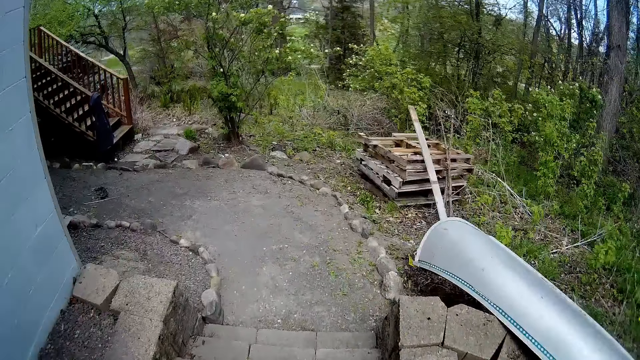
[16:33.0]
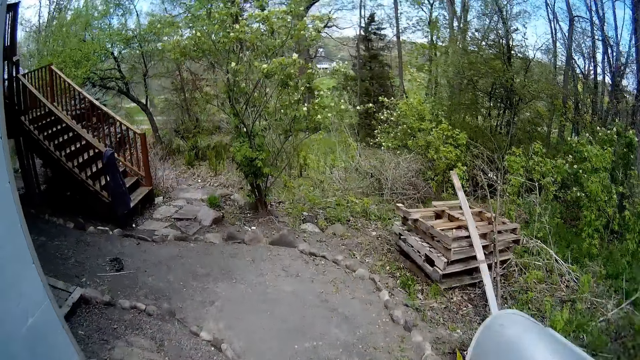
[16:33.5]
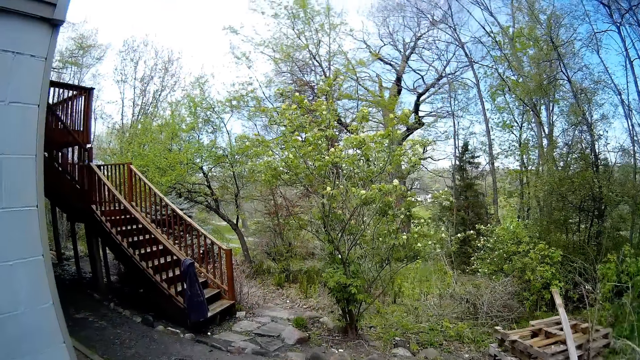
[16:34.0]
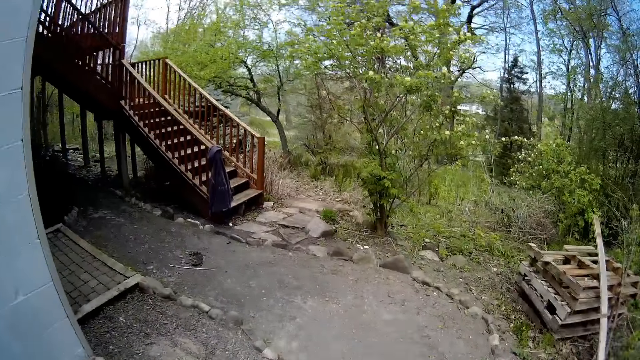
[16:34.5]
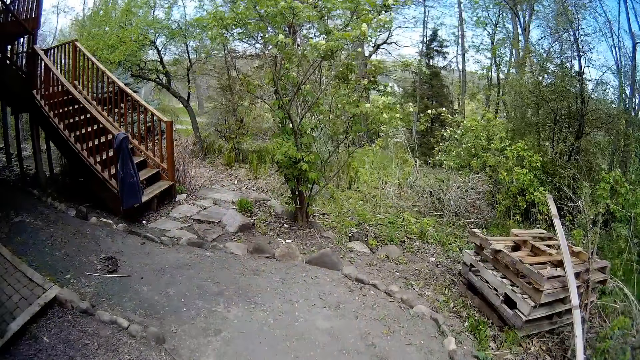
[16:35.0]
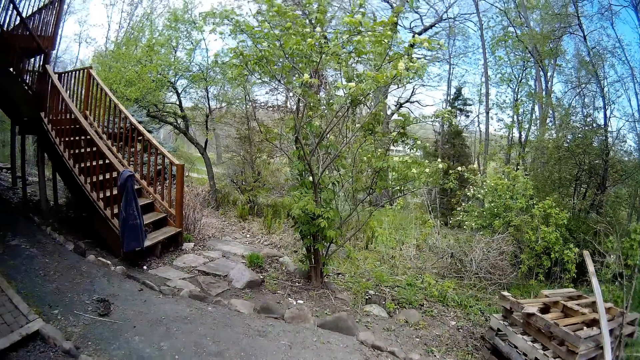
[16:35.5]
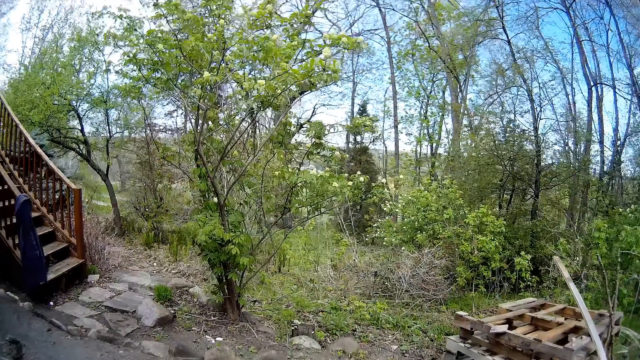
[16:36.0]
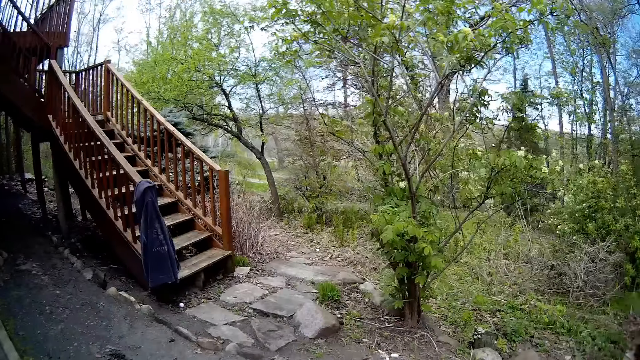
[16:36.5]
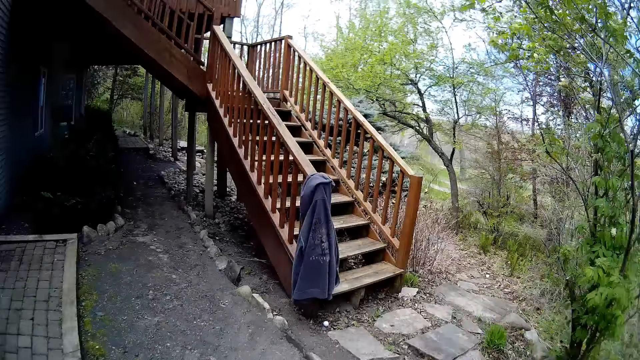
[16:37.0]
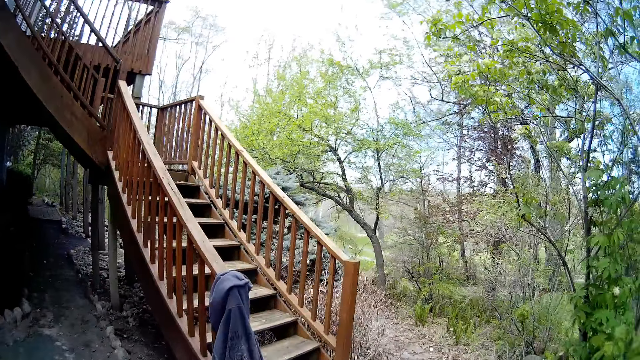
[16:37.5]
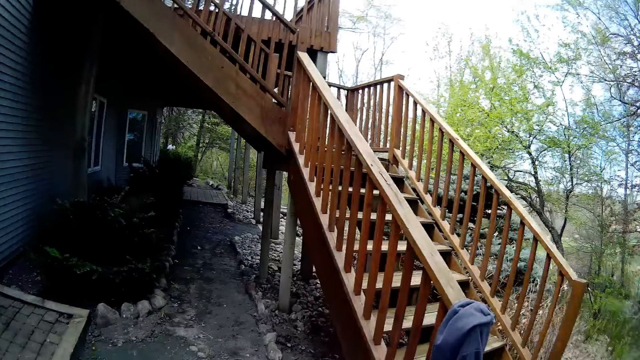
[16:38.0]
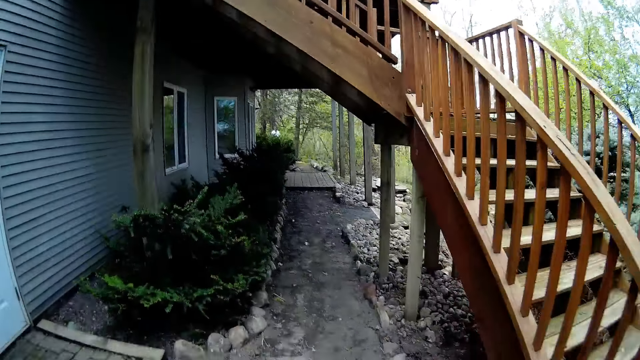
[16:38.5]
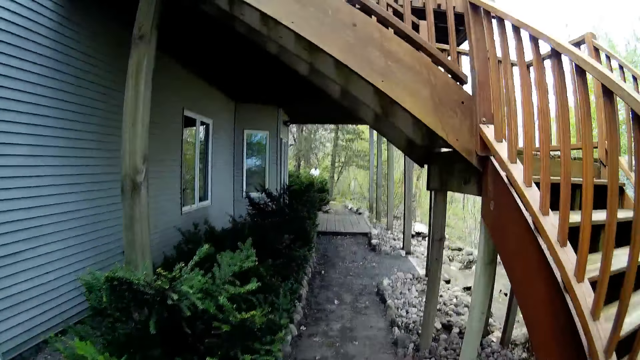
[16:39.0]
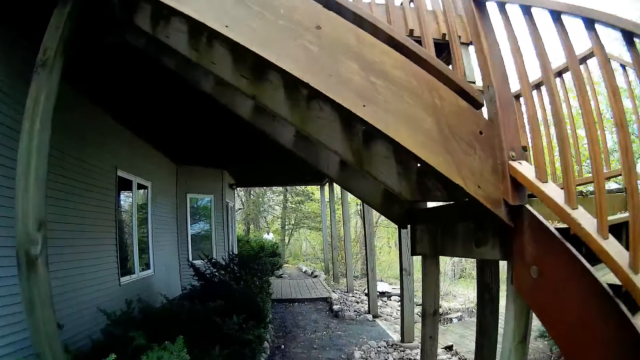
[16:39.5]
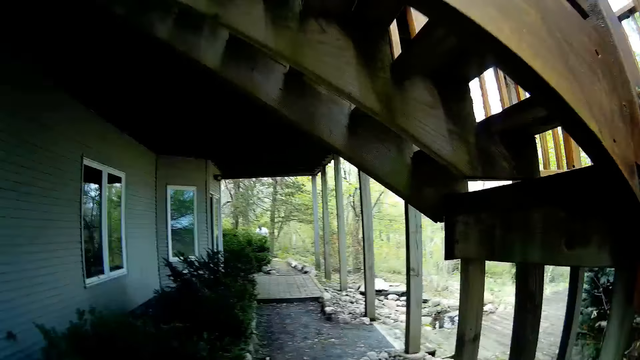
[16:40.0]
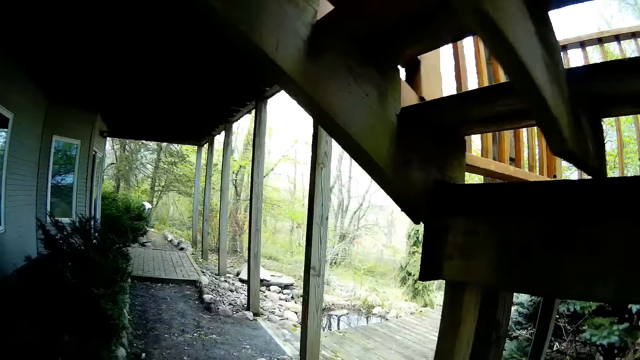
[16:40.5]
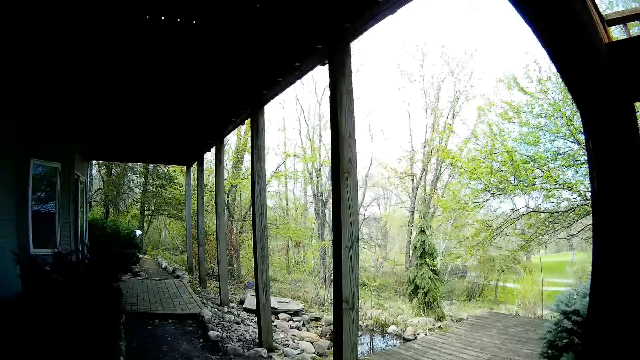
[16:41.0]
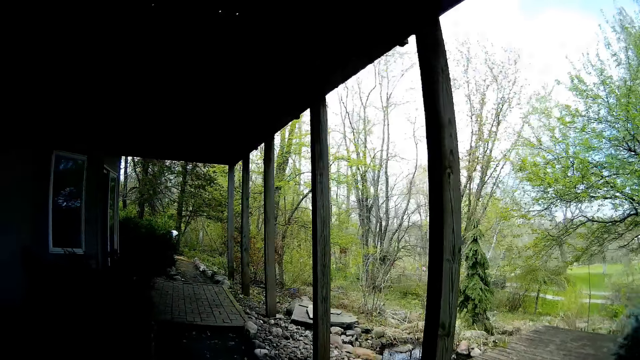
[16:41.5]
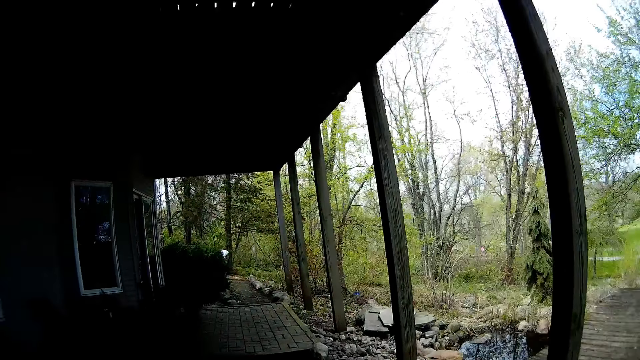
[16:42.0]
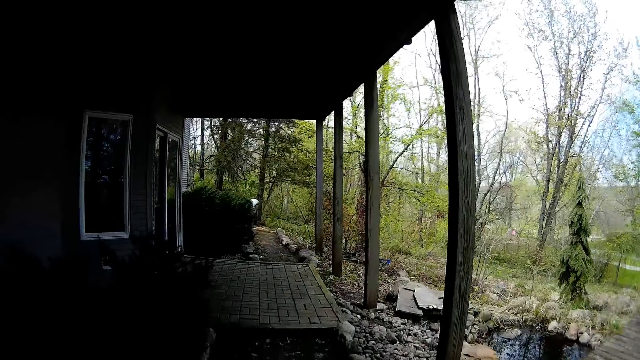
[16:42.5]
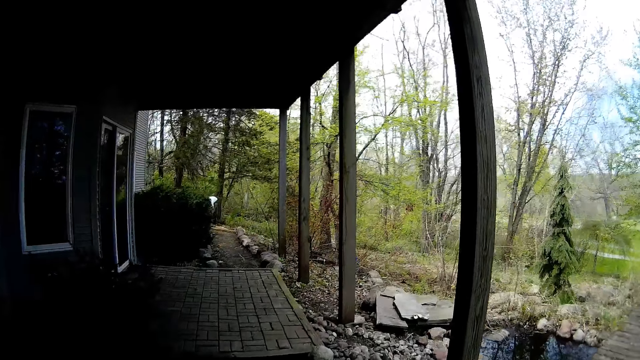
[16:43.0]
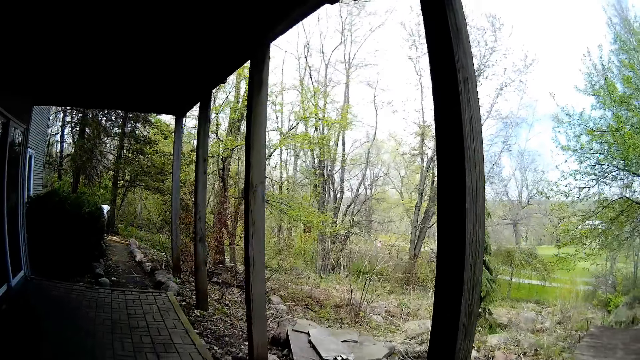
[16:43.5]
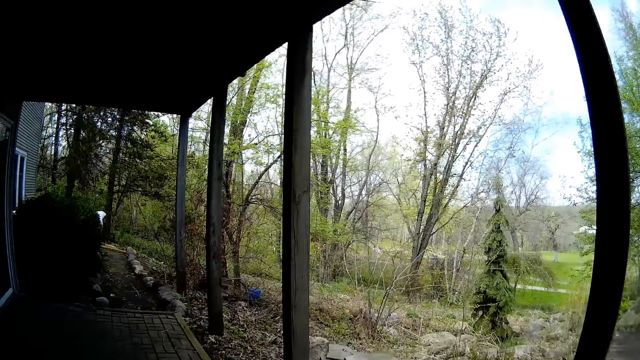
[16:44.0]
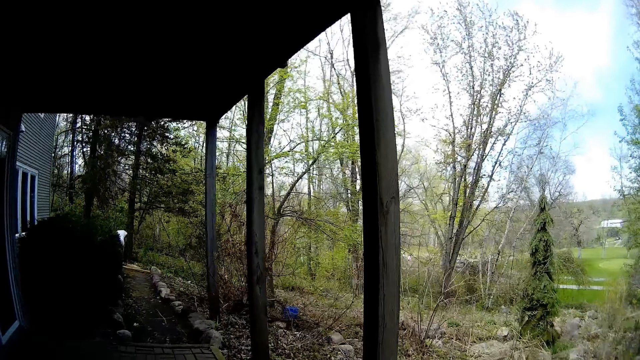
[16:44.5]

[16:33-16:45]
The camera wearer climbs down the staircase.

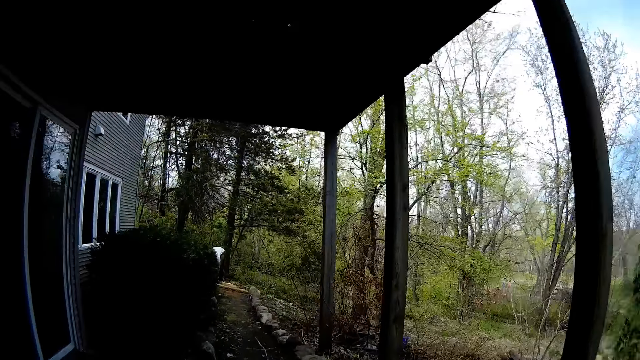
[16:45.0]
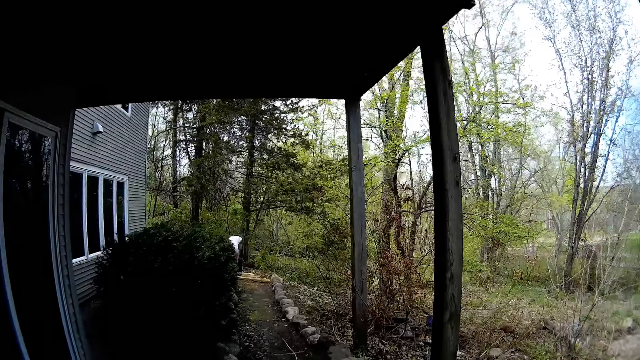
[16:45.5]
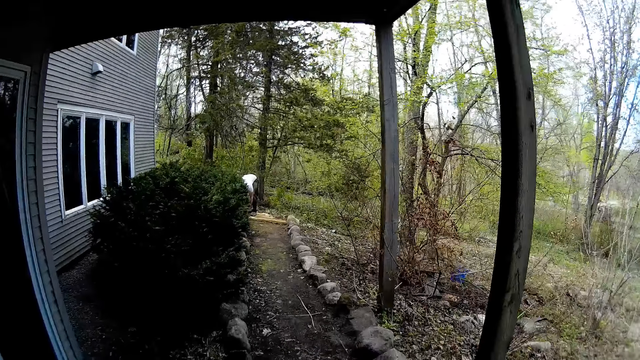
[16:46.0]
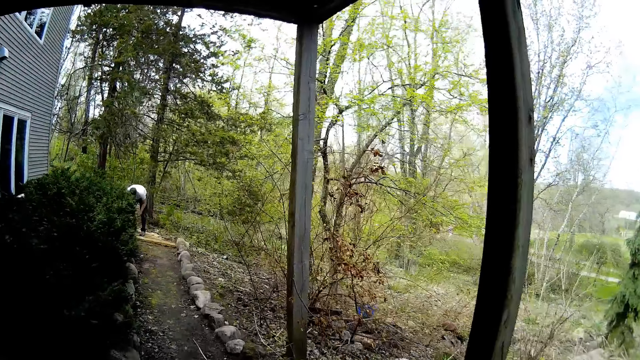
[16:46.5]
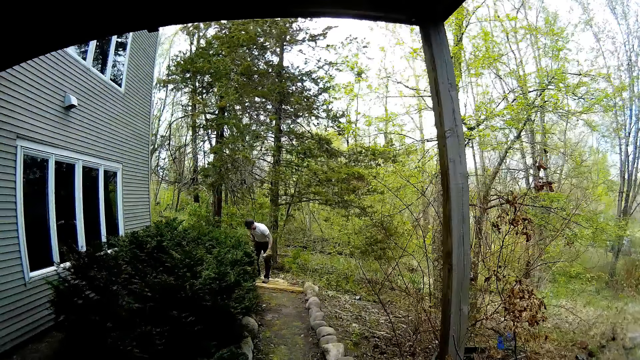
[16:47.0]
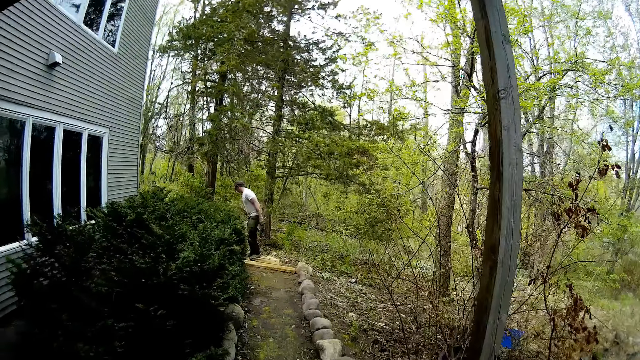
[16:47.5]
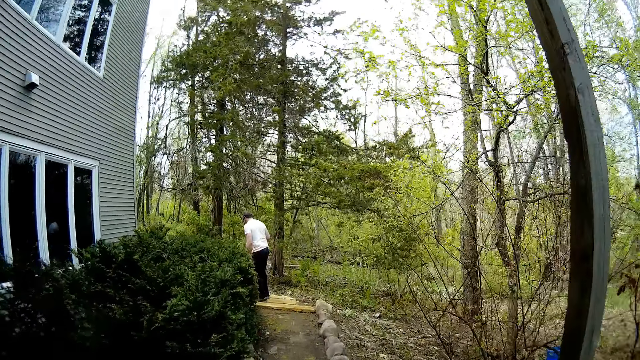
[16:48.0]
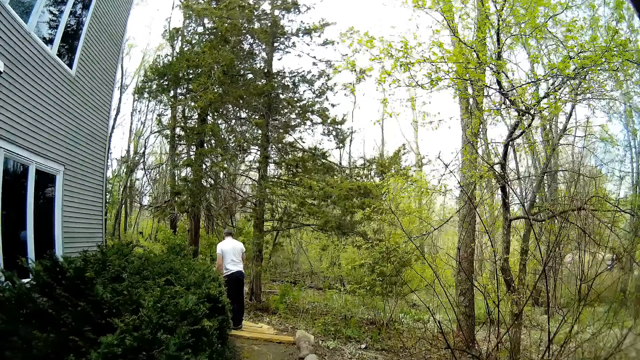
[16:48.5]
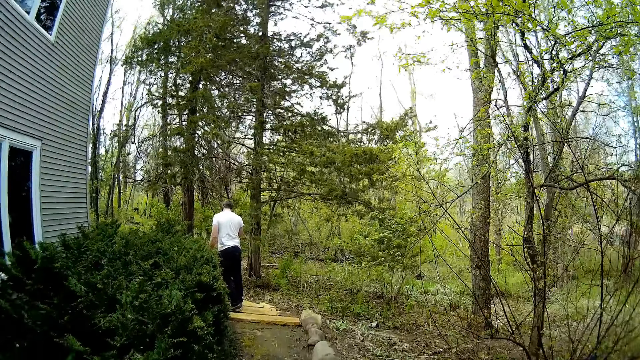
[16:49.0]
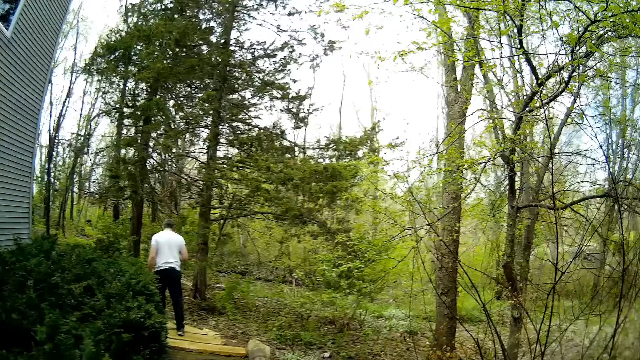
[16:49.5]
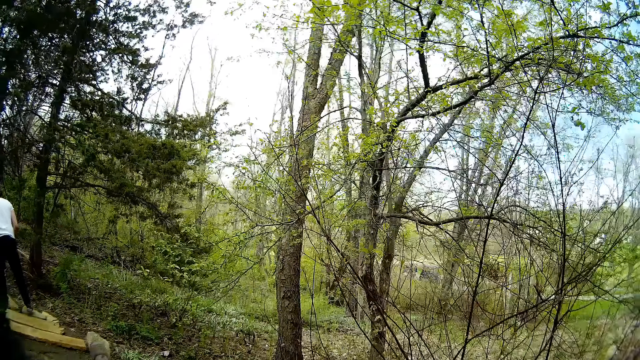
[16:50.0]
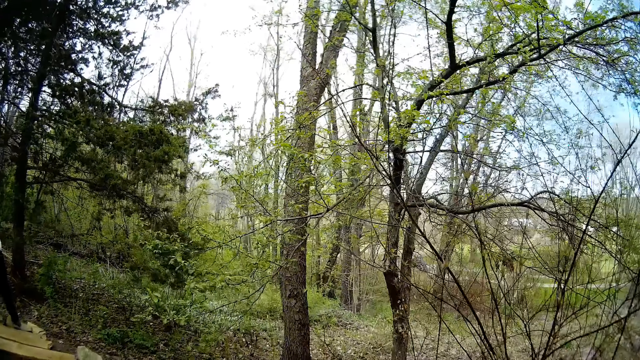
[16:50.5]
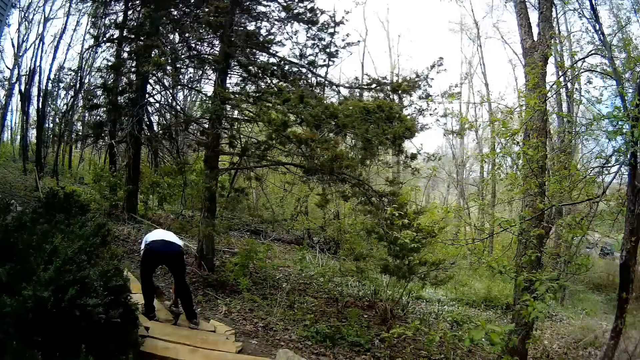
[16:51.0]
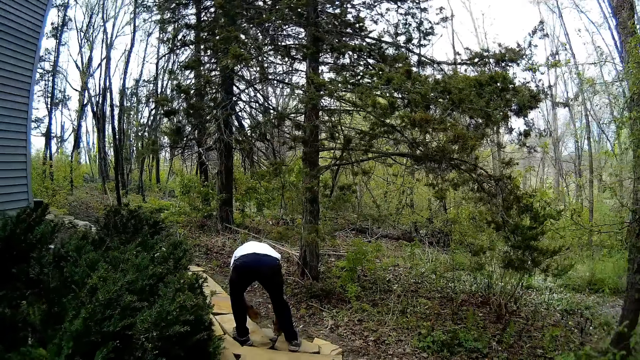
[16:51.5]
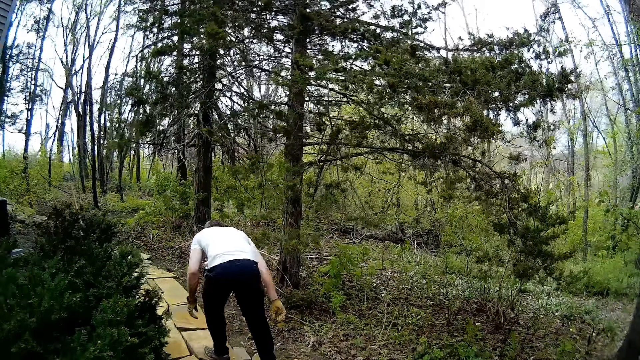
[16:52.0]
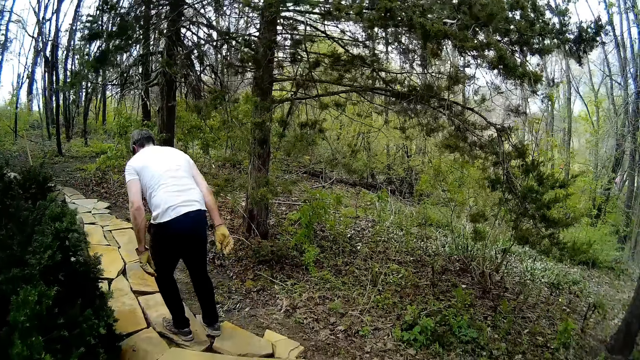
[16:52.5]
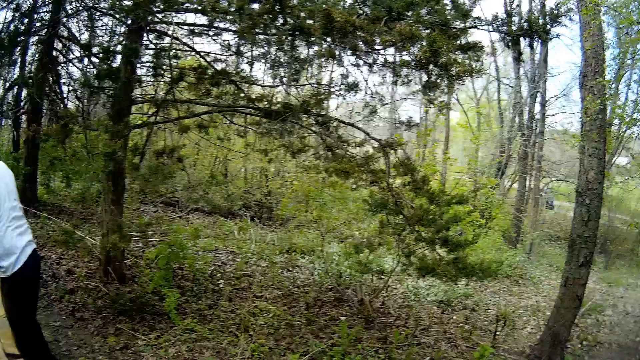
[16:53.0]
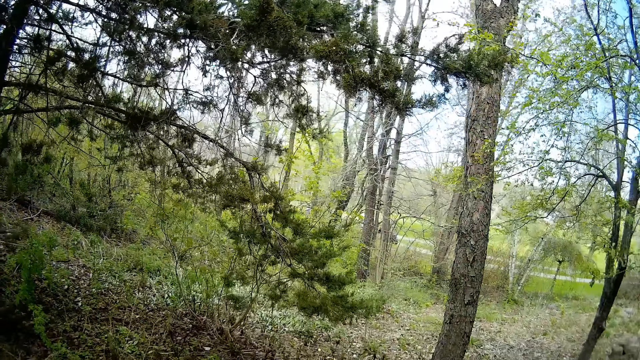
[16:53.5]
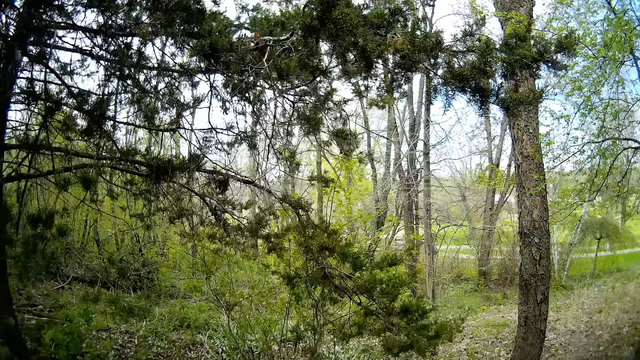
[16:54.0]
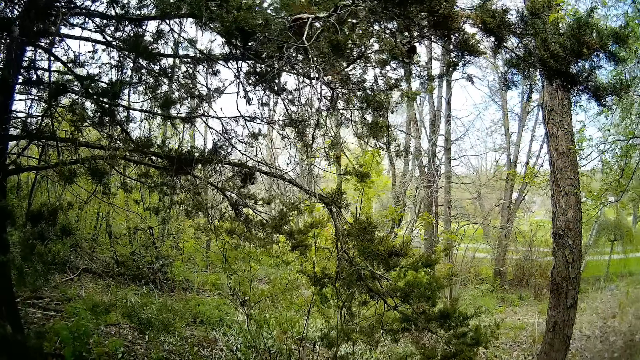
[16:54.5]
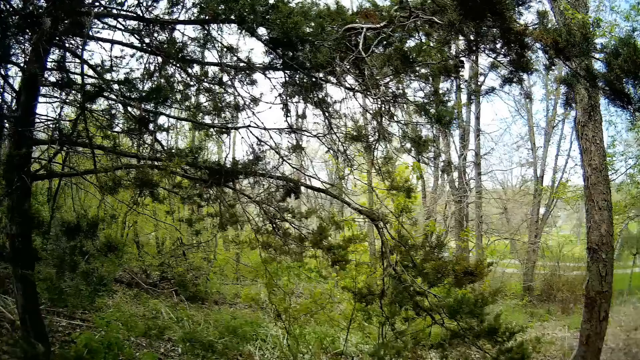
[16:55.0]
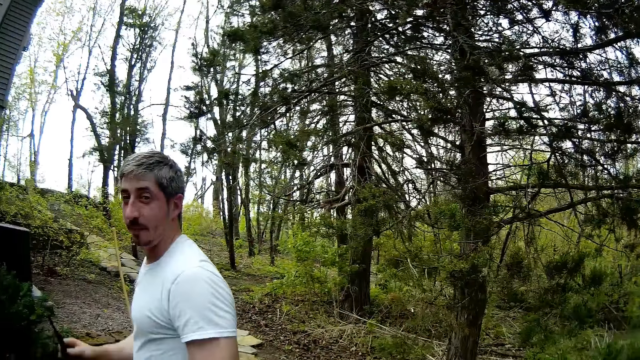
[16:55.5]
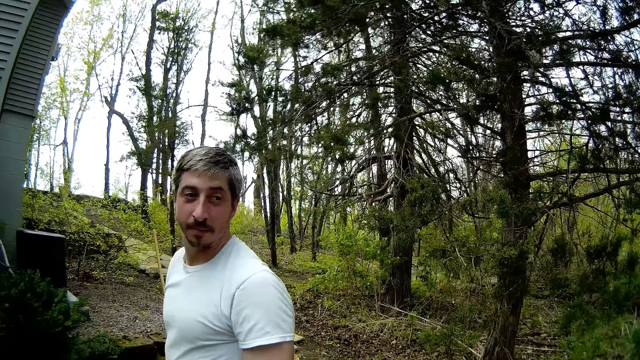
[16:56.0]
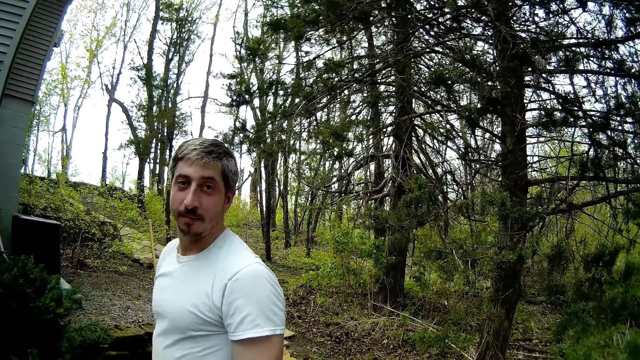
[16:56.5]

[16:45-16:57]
The camera wearer walks towards a man. The man drops a stone on a walkway with his right hand. The camera wearer interacts with the man.
